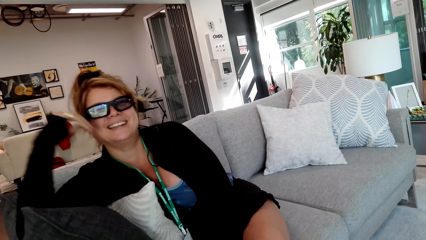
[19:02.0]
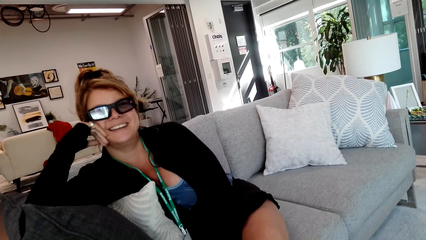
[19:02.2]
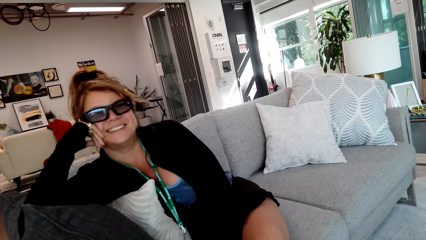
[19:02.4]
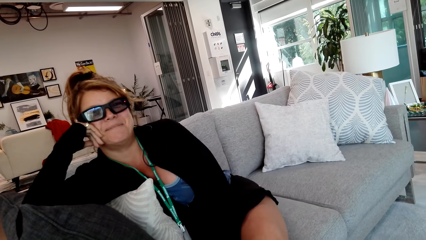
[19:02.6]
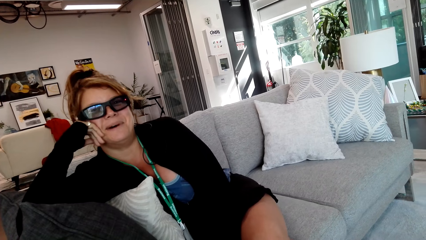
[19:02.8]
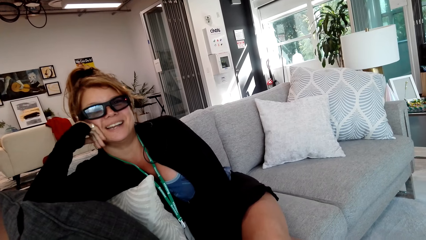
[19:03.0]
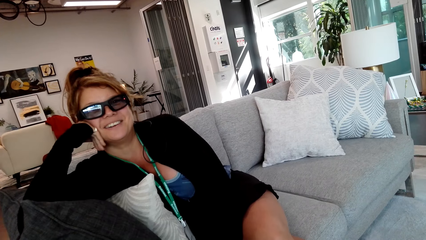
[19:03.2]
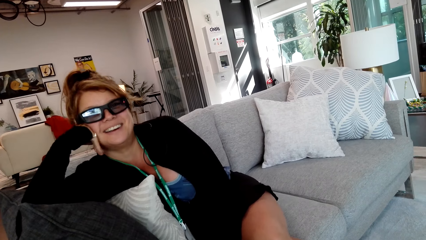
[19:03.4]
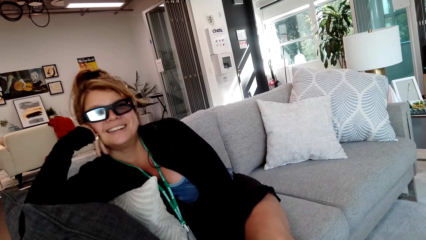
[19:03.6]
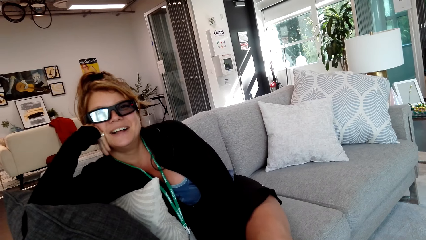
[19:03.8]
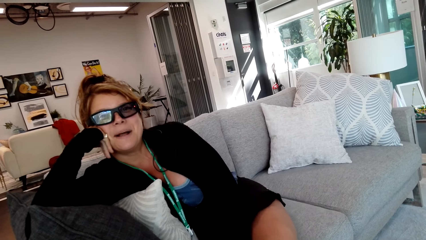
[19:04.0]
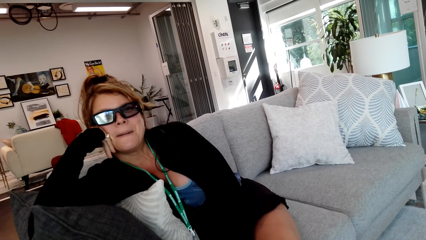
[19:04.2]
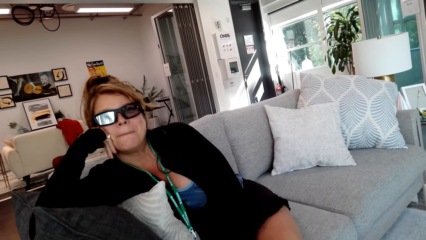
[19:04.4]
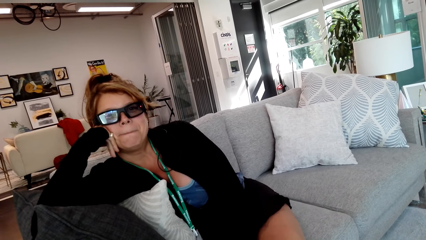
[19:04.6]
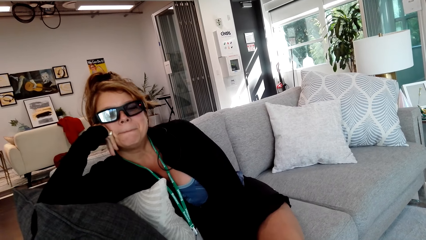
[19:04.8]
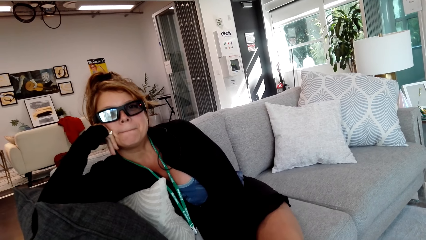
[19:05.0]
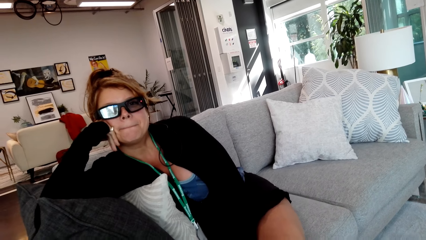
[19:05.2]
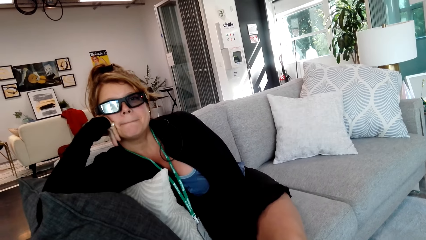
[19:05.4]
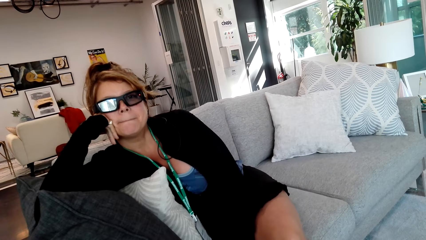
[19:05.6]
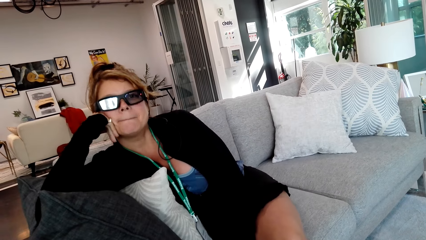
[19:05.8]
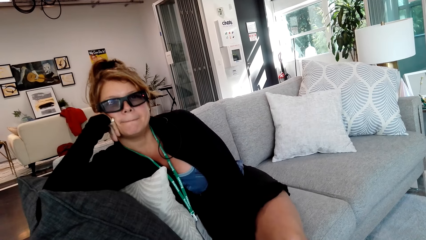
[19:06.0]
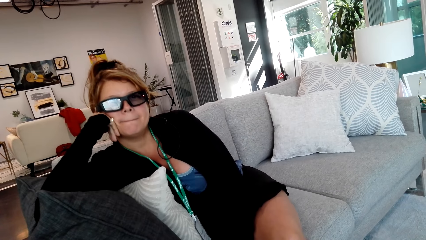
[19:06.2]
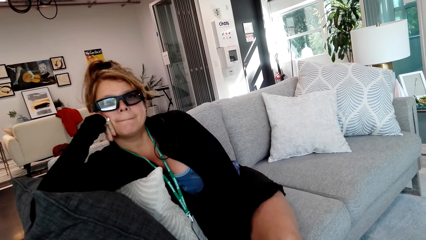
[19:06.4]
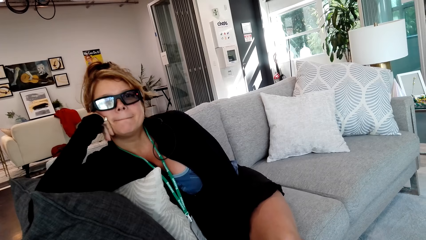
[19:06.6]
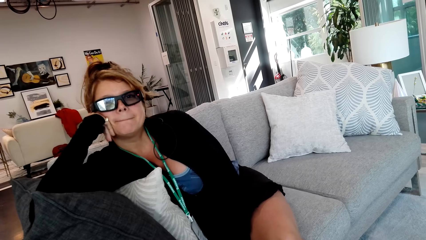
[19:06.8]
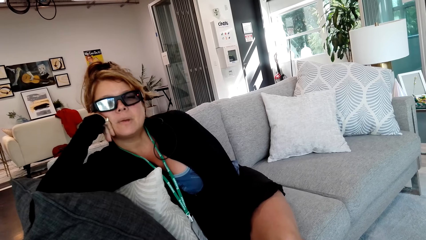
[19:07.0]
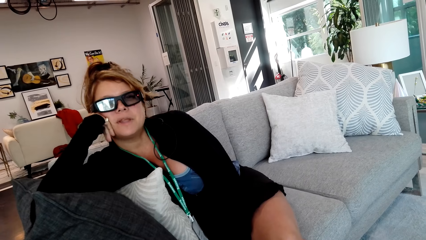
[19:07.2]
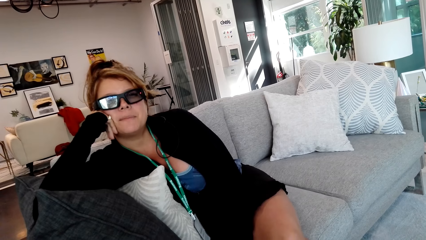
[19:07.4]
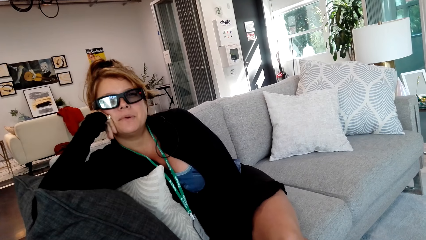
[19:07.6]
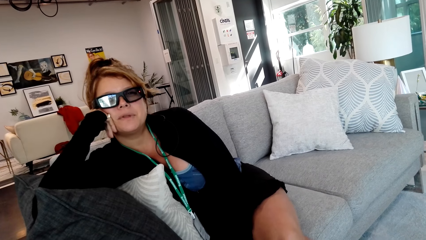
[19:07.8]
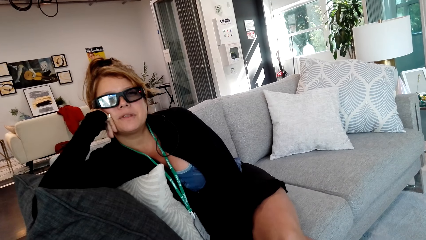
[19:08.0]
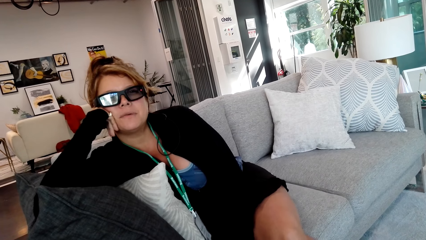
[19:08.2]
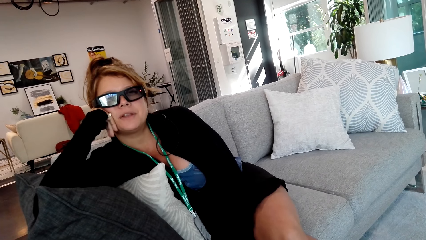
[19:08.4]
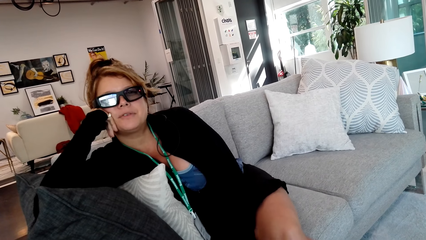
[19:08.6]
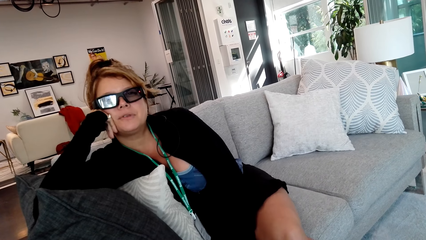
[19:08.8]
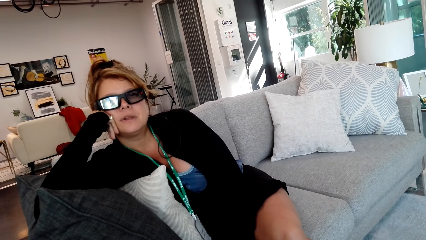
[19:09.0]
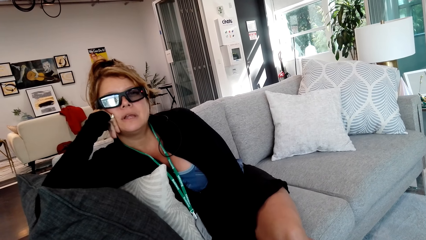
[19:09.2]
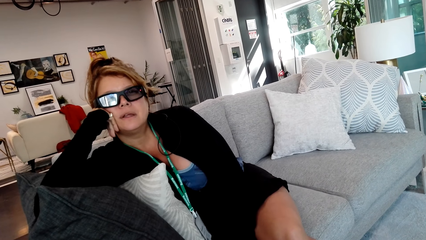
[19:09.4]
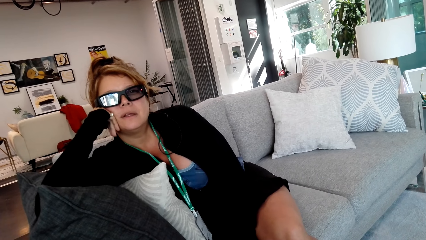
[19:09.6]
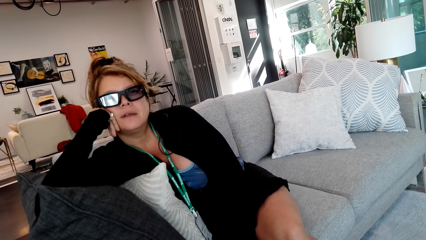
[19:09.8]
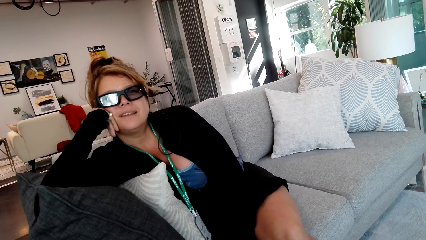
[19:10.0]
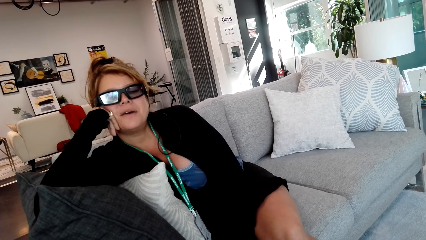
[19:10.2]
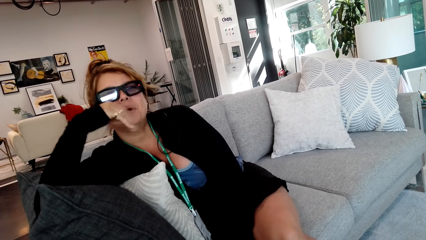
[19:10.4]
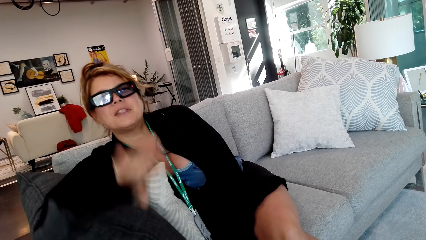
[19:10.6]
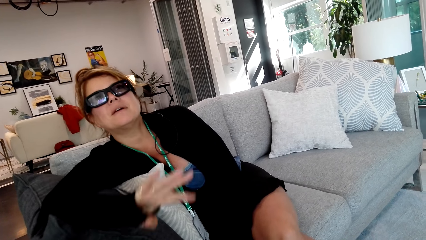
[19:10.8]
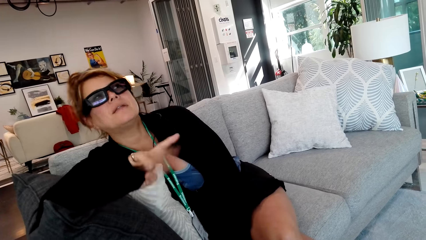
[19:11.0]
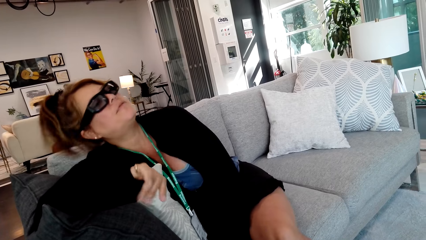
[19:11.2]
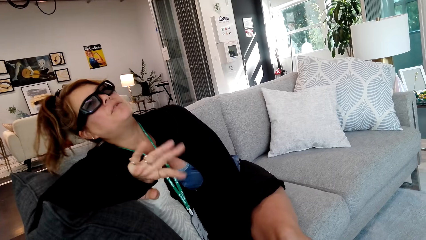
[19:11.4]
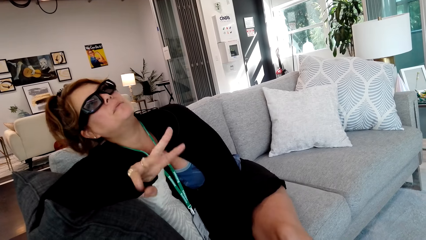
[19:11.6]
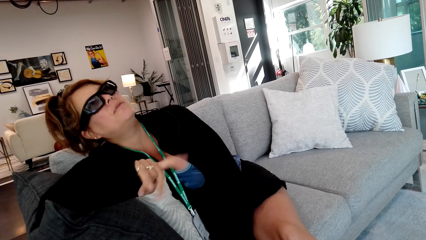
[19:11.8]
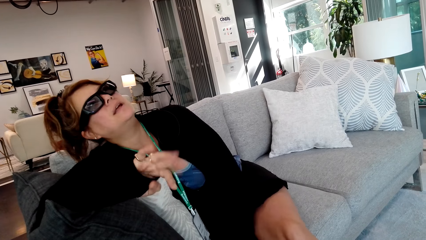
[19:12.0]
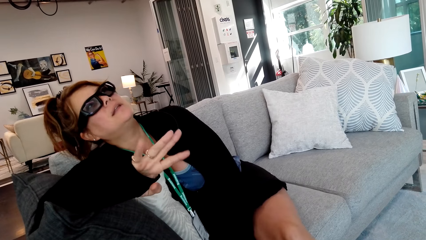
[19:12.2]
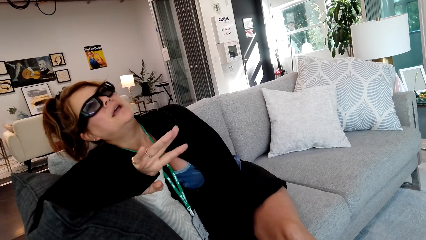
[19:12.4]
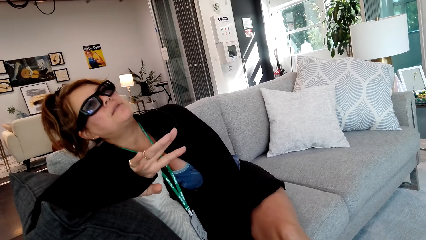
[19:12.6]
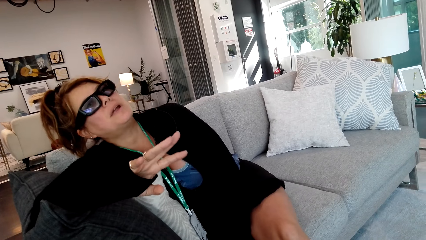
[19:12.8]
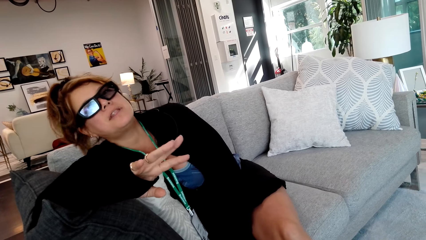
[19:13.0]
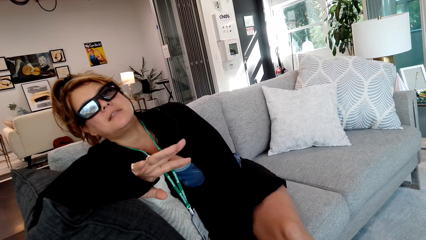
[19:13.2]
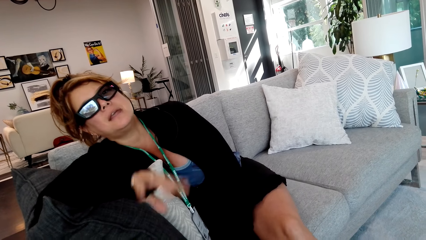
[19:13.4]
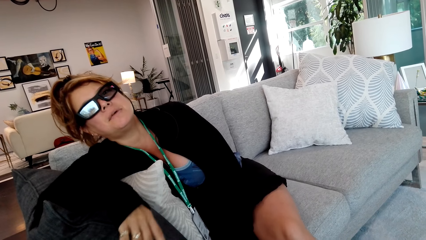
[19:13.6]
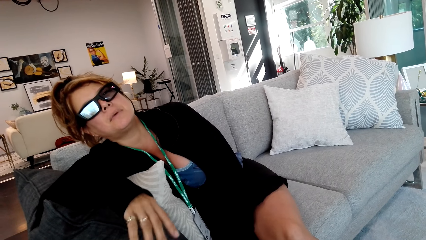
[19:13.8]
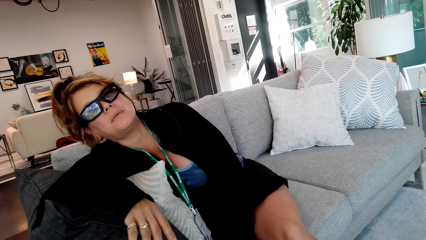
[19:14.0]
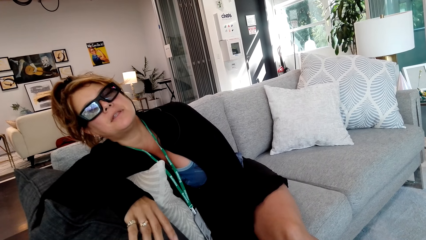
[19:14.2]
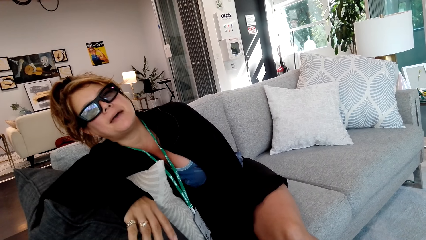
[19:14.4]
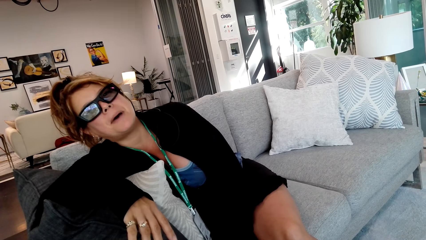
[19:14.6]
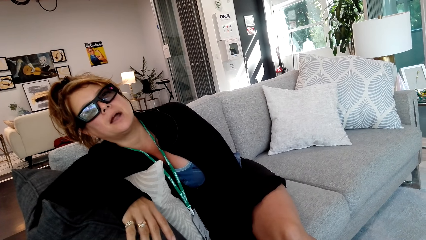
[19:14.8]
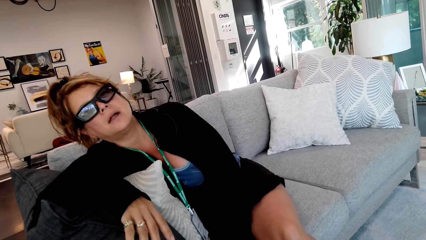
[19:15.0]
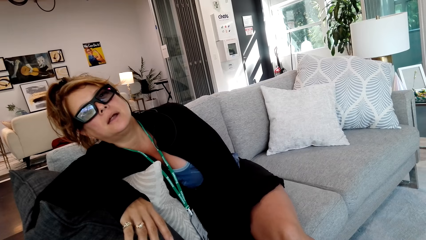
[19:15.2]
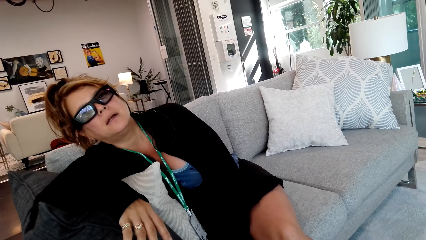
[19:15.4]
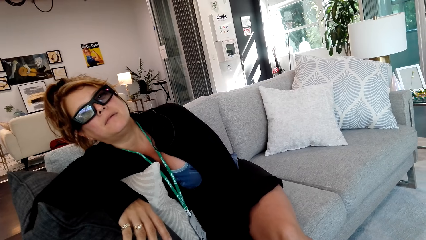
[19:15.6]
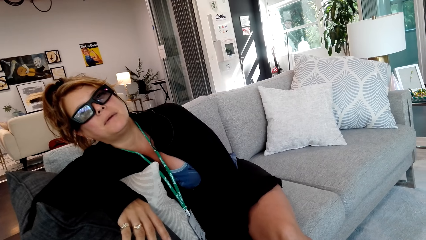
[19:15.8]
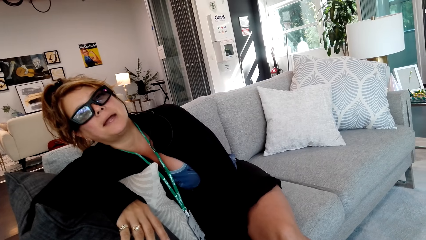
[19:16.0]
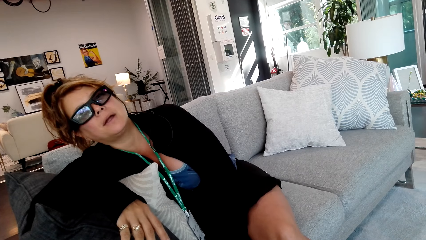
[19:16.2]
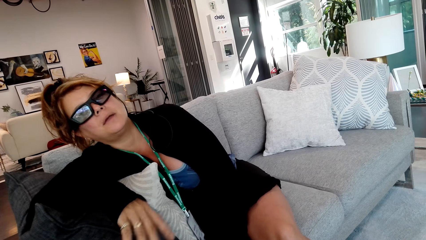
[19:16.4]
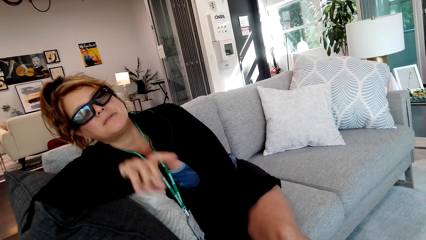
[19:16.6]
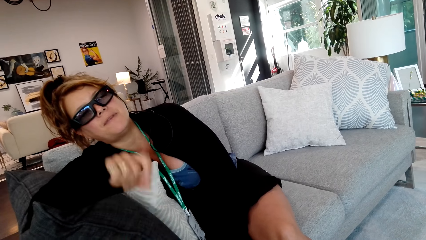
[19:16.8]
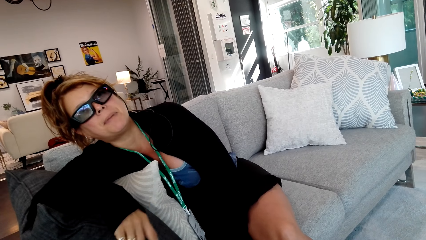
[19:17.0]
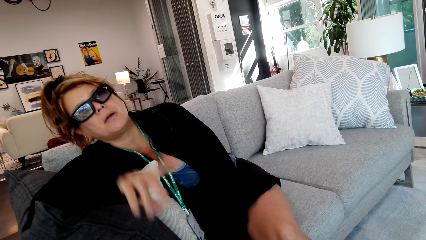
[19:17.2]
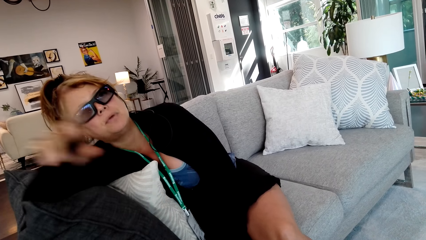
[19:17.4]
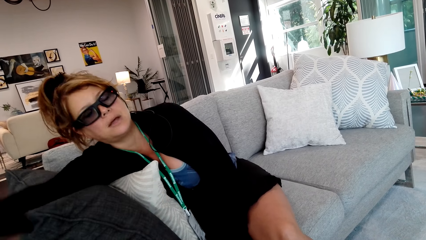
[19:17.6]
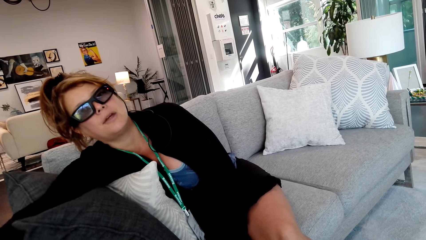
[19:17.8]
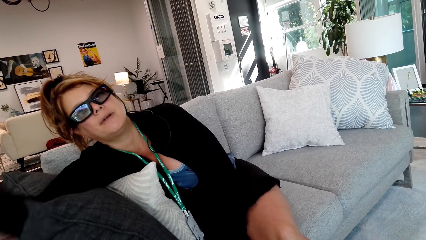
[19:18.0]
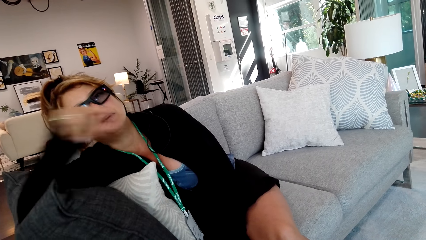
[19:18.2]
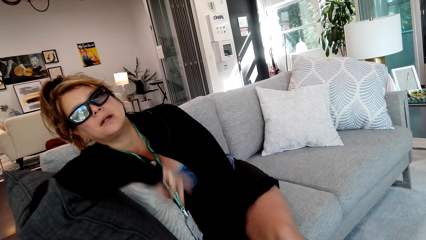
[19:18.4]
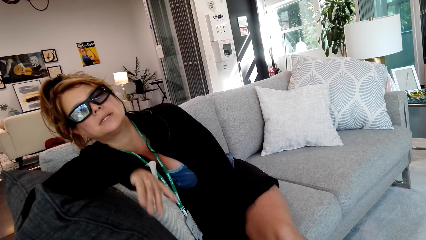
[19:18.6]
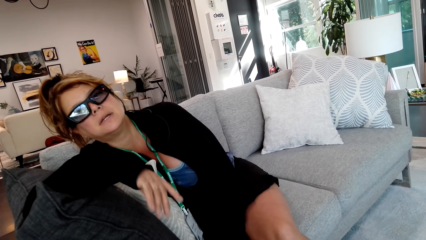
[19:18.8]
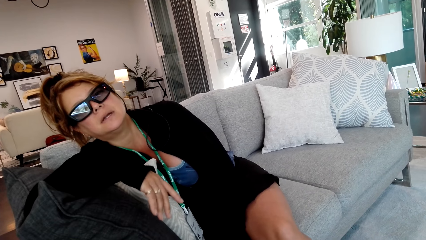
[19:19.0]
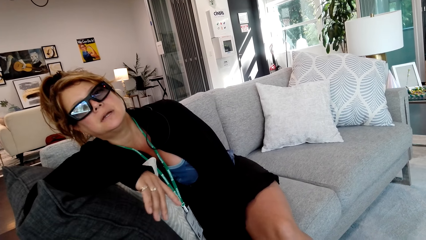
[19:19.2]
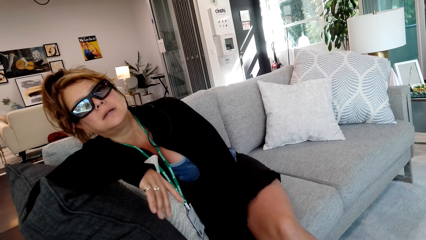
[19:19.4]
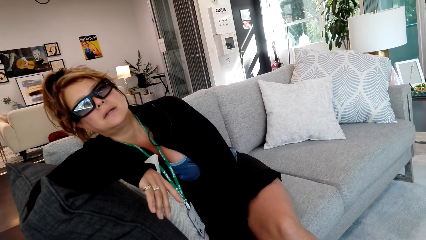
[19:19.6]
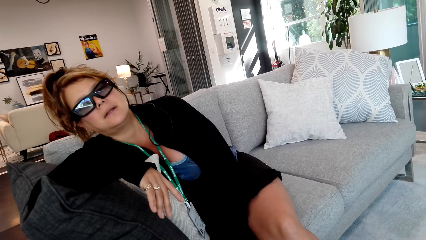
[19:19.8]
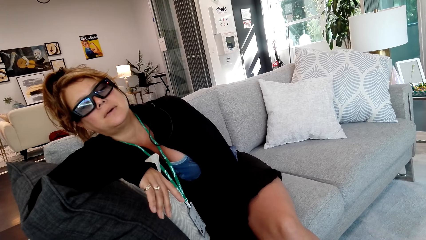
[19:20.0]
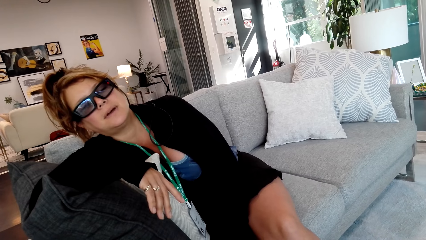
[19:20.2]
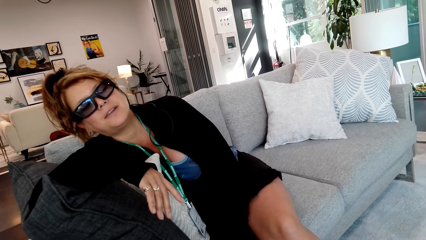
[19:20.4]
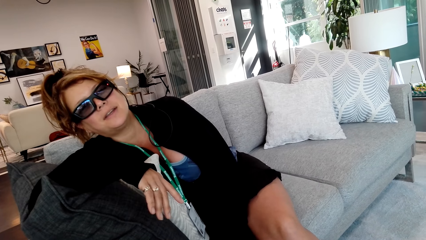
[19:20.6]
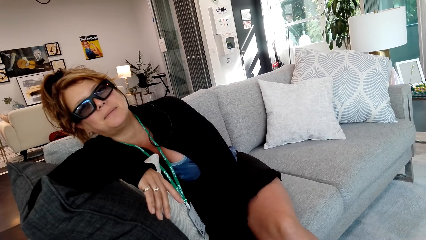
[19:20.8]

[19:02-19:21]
A woman holds the head. The woman moves her hands.
